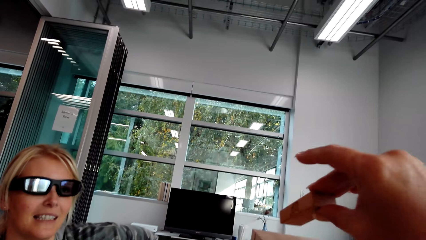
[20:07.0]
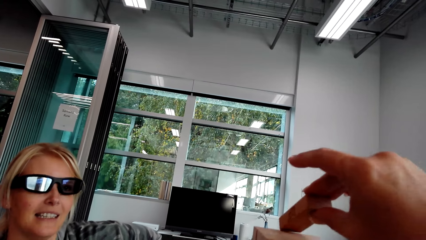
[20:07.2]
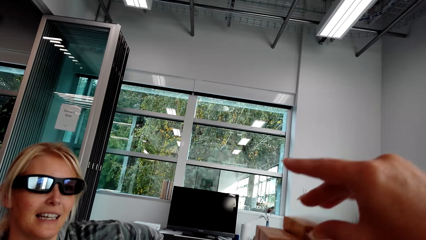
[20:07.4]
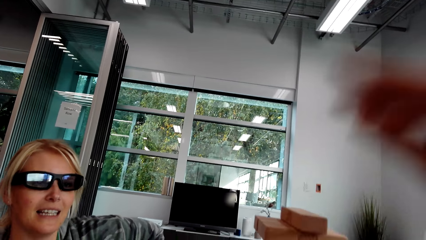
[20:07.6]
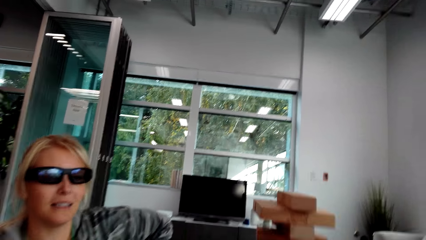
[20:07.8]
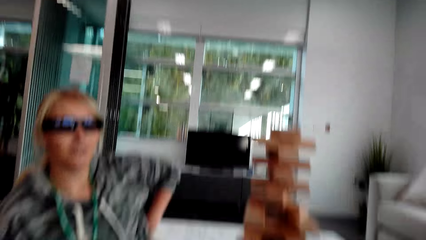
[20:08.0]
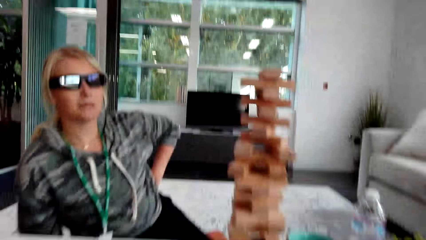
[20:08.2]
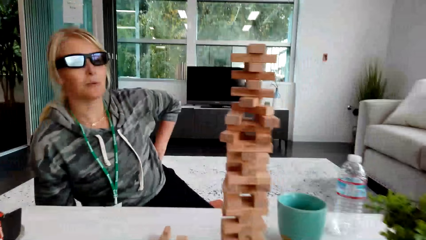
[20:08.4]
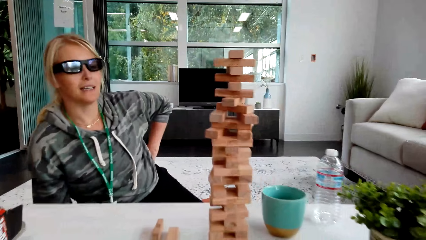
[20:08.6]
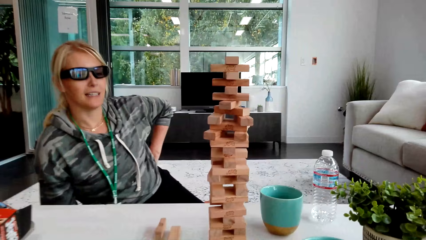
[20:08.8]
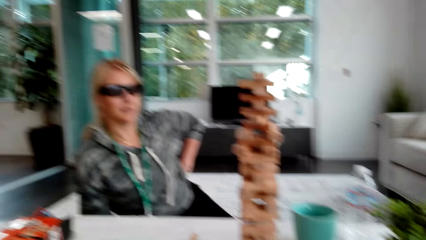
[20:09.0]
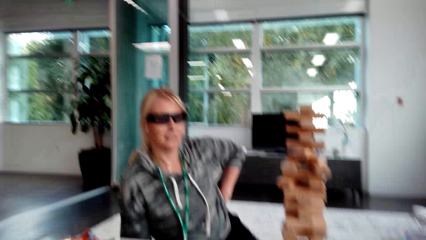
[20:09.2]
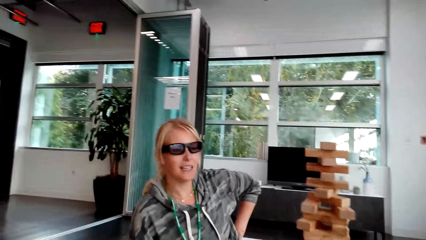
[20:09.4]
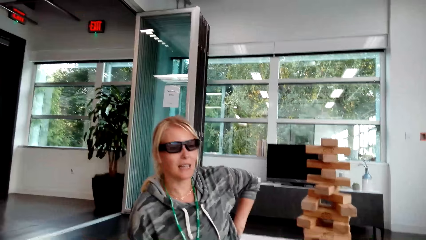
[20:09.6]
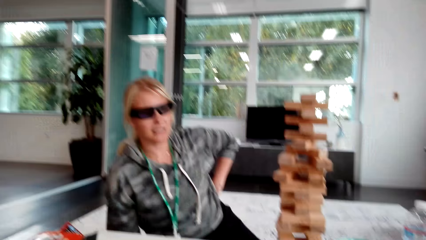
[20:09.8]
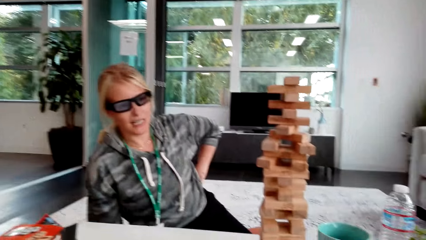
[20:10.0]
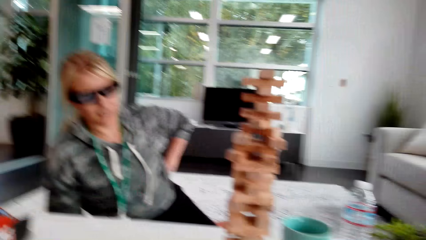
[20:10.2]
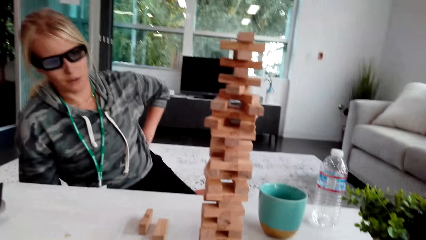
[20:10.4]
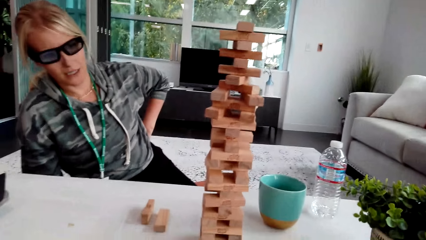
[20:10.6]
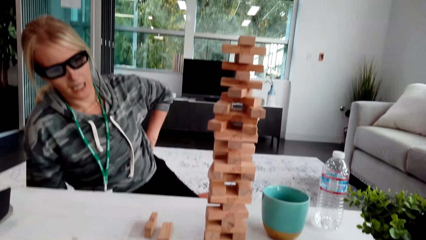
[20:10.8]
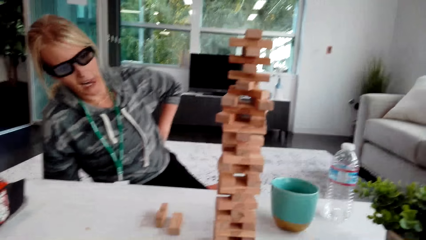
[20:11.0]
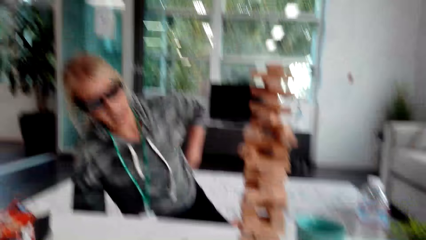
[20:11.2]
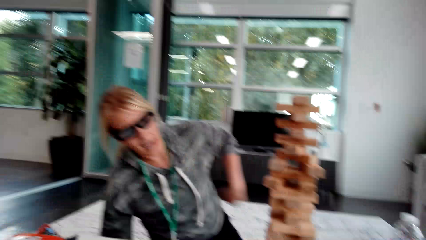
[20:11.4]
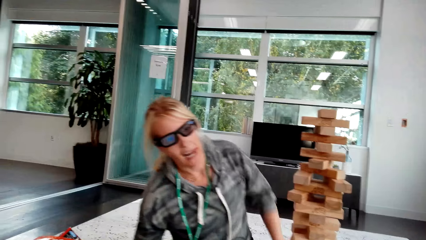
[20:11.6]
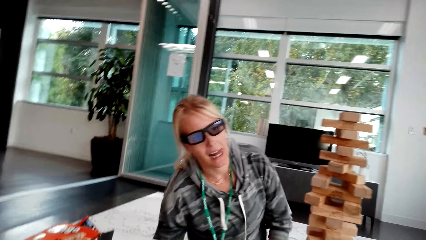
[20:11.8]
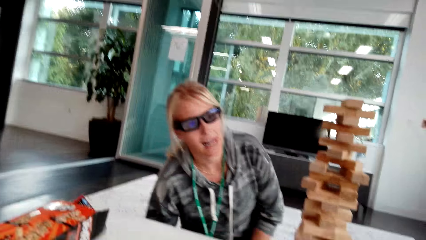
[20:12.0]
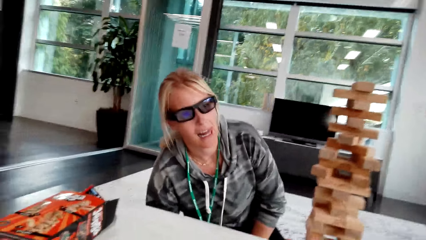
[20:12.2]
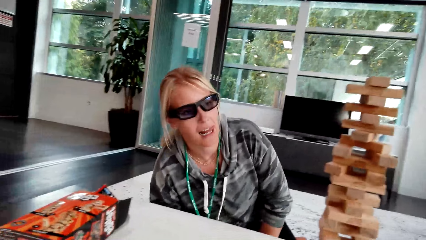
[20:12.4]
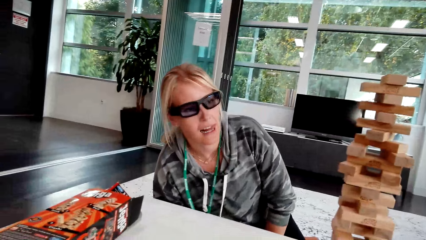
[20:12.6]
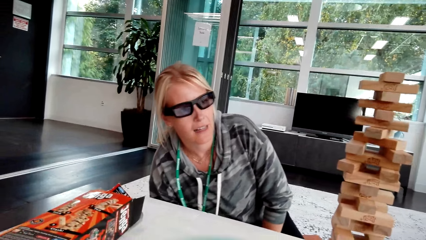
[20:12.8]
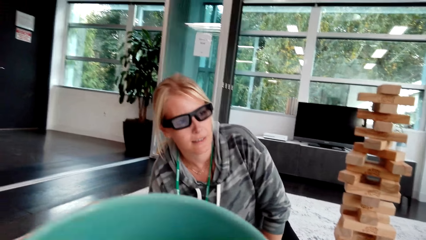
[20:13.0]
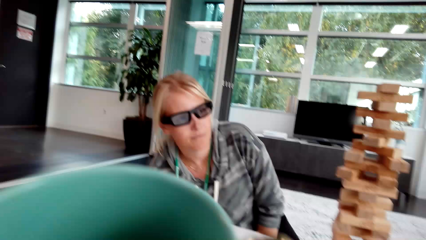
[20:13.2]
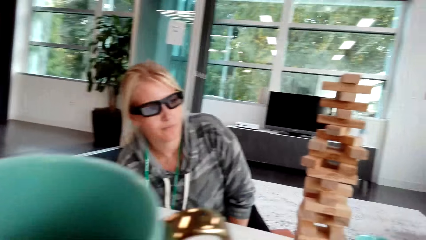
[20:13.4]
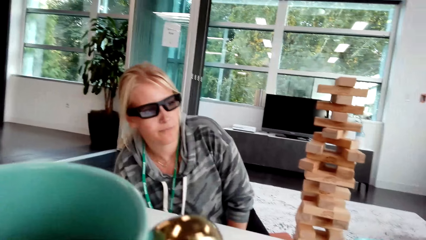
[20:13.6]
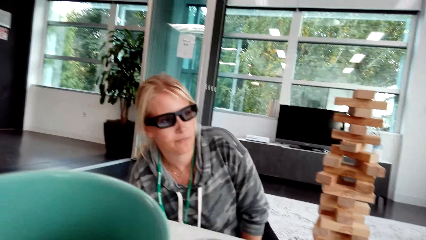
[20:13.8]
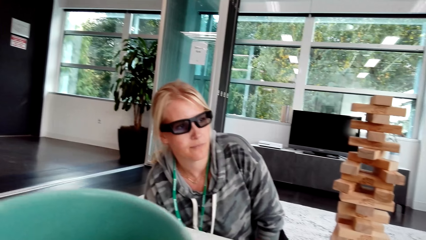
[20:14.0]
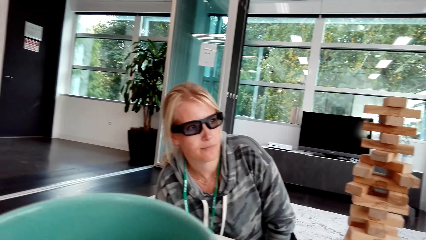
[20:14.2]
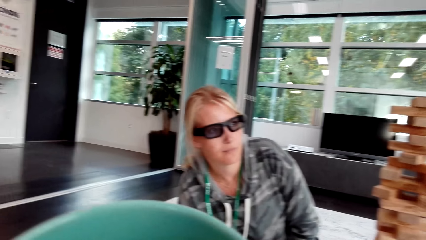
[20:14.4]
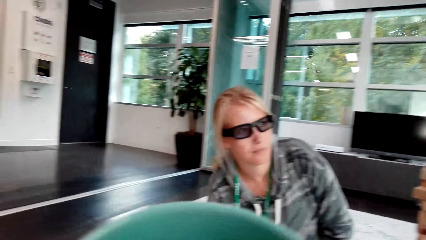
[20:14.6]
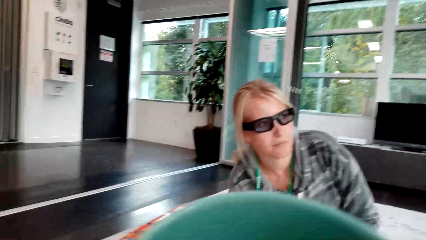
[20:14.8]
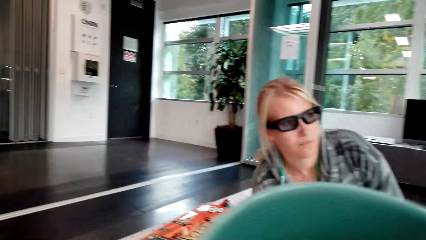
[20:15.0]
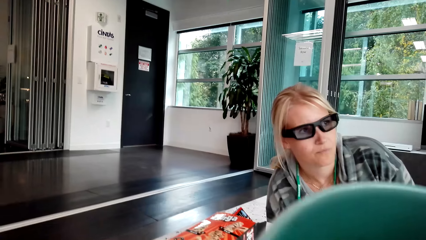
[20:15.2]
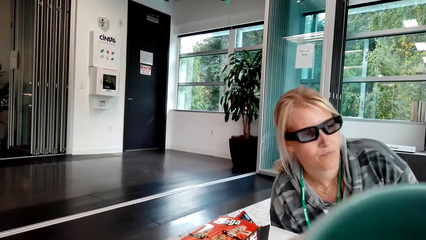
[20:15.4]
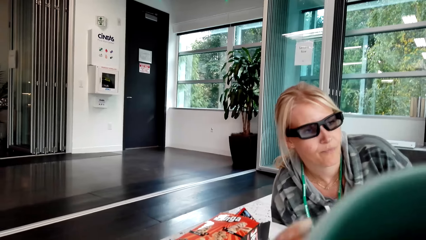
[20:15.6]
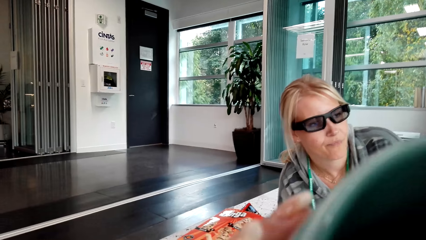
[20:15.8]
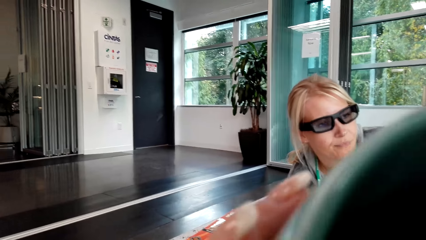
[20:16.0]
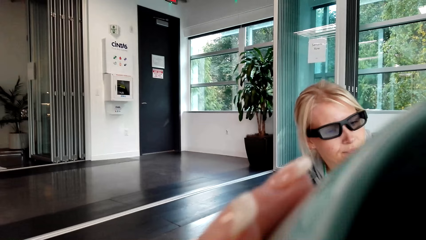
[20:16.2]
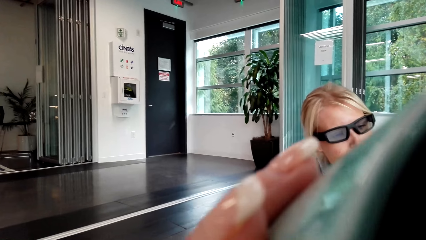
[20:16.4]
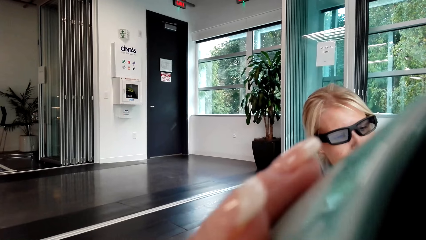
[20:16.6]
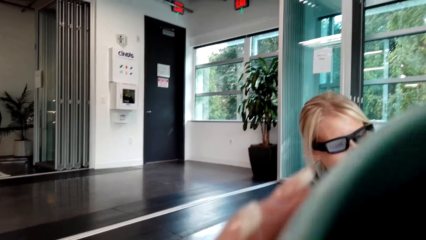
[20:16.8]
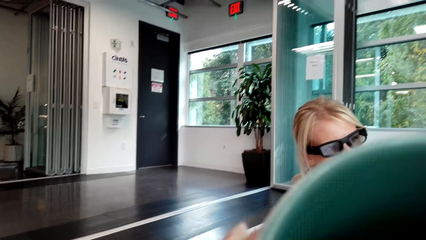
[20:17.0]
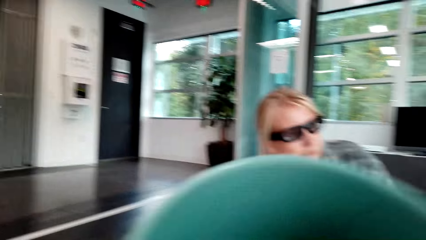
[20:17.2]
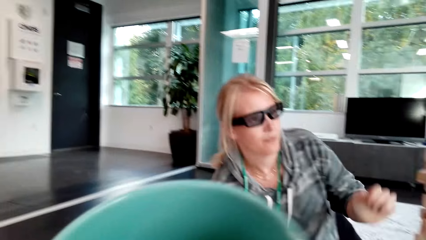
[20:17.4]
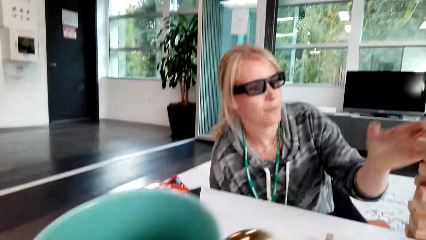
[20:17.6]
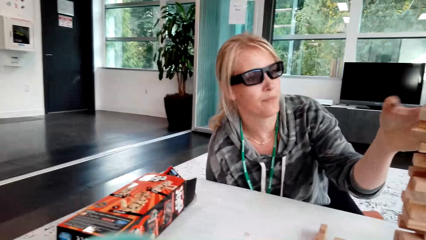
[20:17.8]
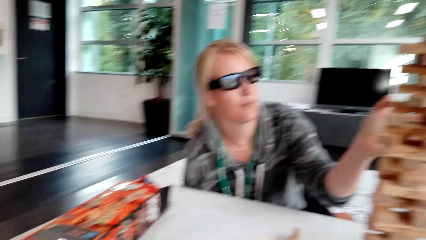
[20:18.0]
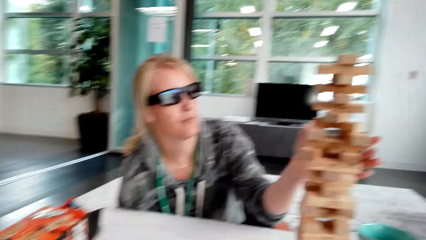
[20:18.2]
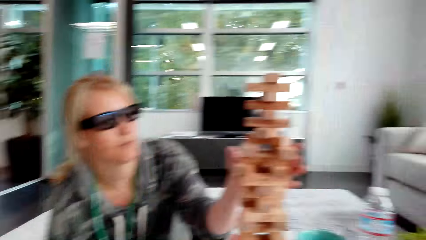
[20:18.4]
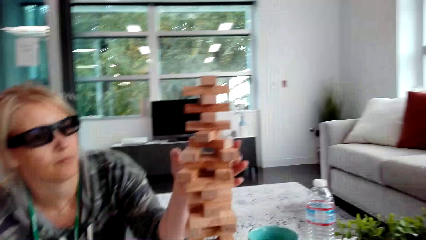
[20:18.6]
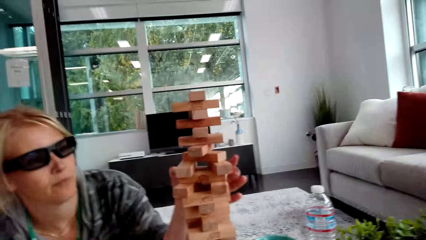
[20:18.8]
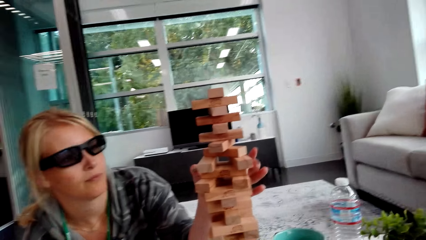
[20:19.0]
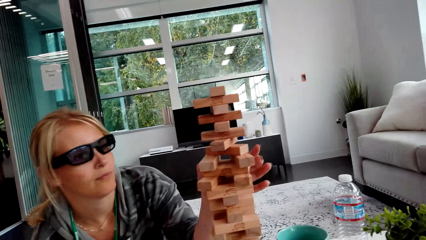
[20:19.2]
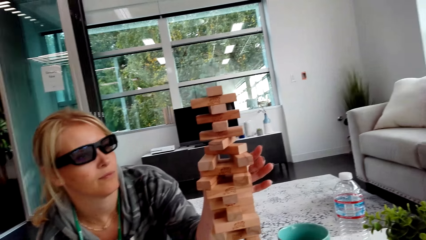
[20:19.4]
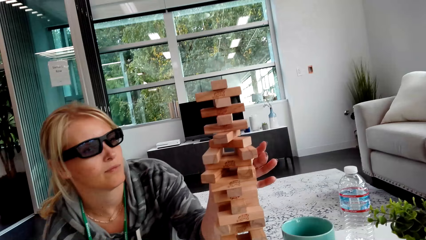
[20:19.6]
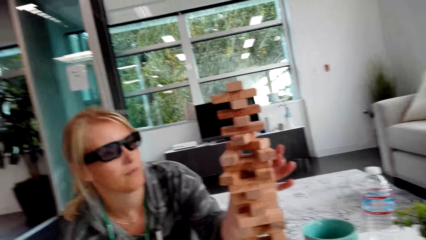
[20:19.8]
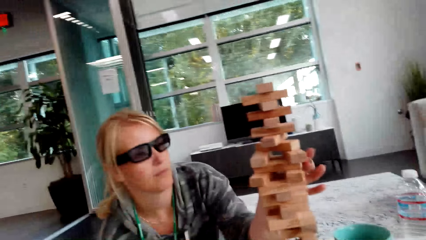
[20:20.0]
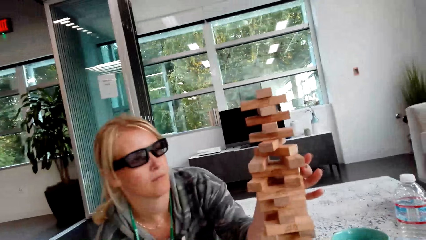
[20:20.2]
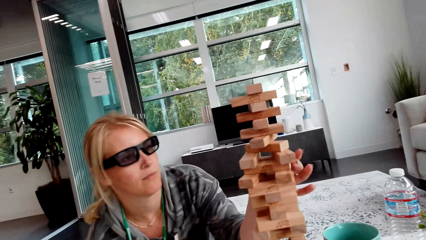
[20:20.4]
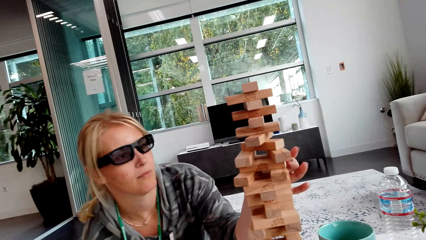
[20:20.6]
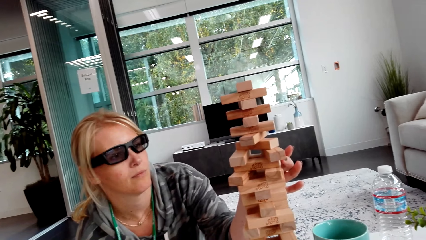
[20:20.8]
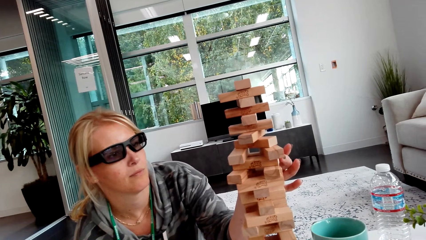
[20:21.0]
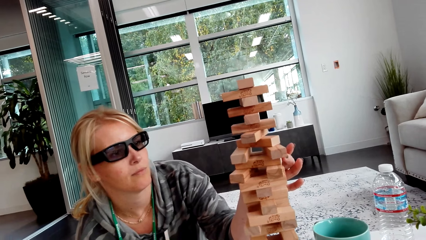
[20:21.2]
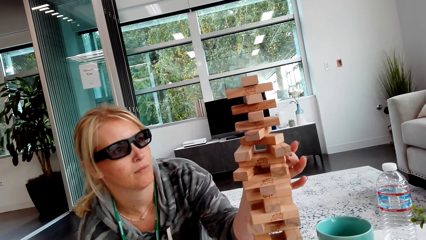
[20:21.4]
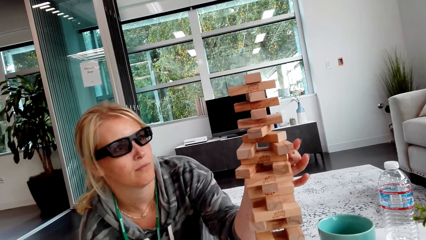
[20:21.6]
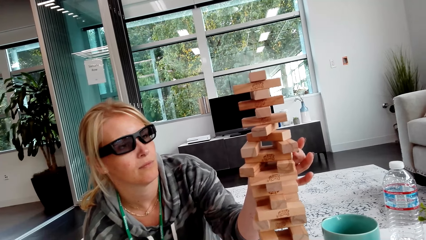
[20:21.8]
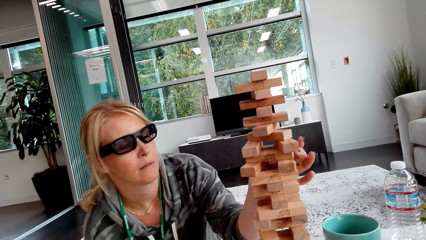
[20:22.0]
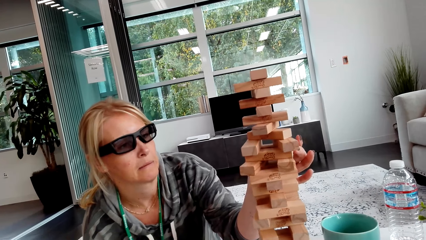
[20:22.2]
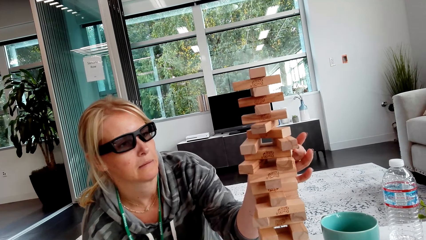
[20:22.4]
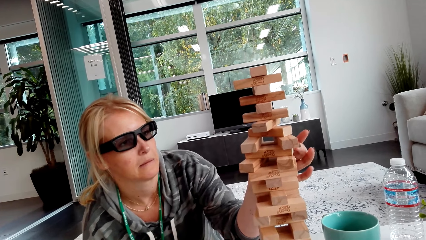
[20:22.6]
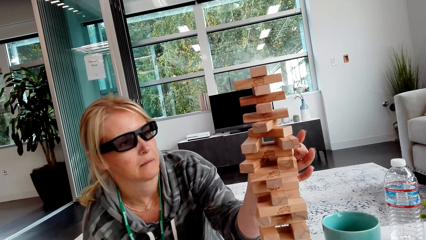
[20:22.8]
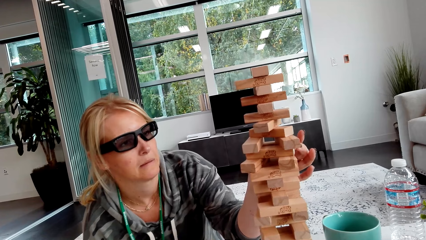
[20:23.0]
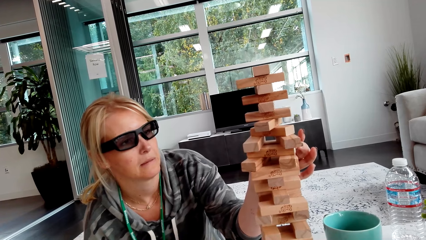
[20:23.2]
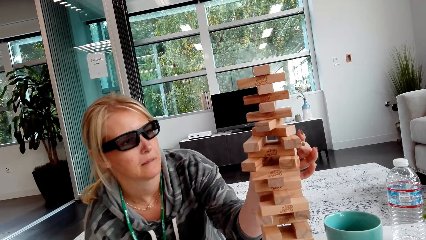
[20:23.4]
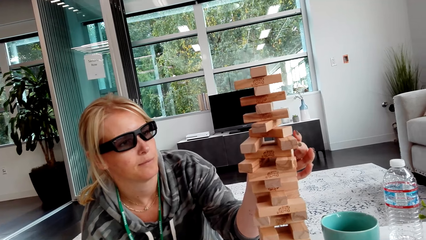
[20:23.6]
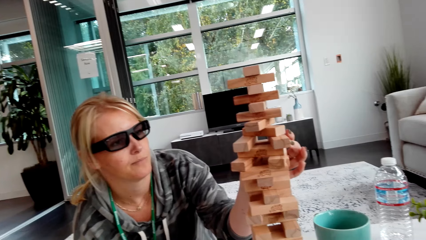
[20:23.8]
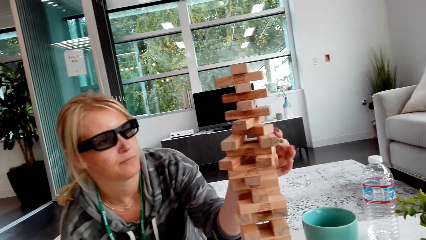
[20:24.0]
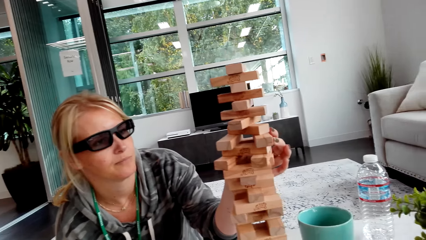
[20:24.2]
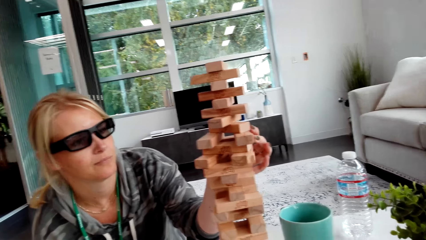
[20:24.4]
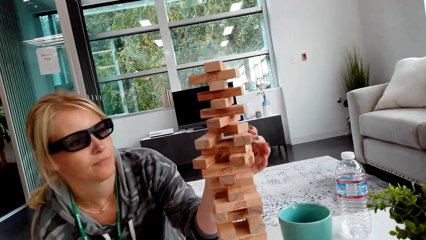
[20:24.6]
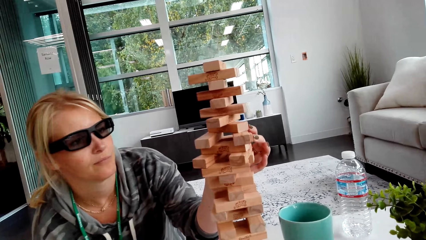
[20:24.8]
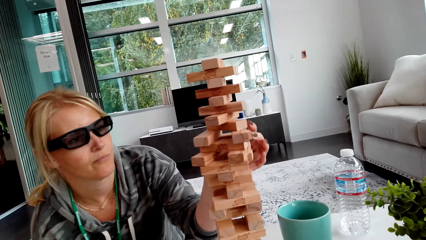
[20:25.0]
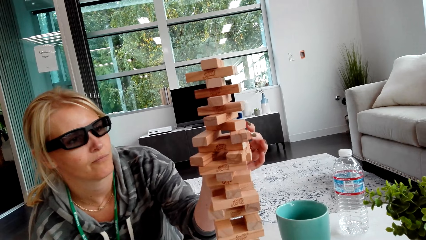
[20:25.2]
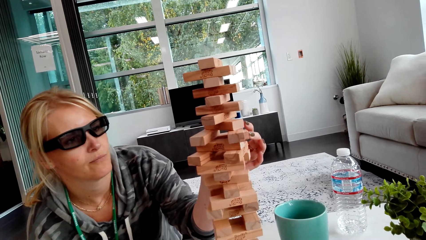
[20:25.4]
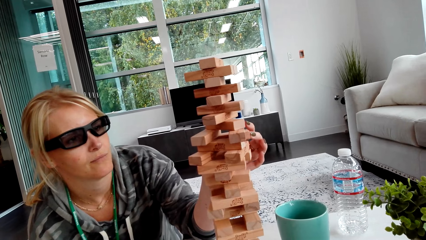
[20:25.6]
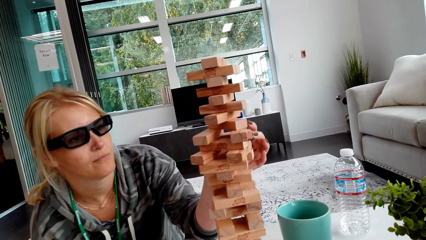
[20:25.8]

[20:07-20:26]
The camera wearer lifts the wood and drops the wood. They place a block on other blocks. A woman interacts with the camera wearer. The woman talks. The camera wearer lifts the plastic material. They drink from the cup. The woman lifts the hand. The woman touches the blocks. The camera wearer picks up the wood.
